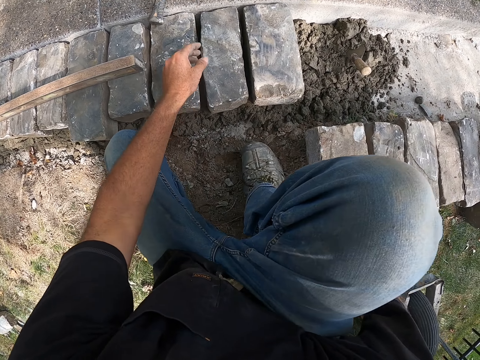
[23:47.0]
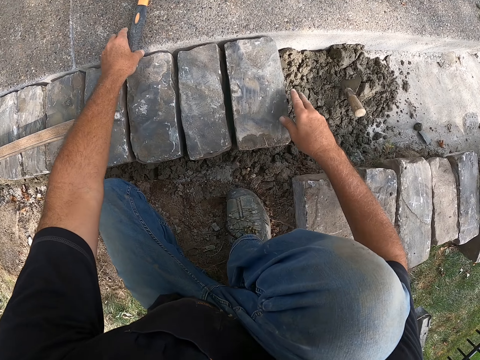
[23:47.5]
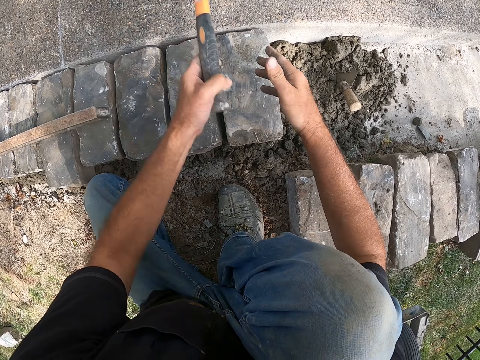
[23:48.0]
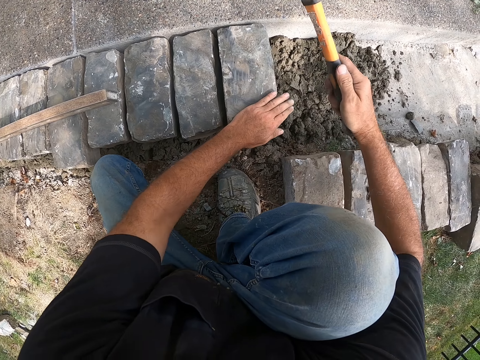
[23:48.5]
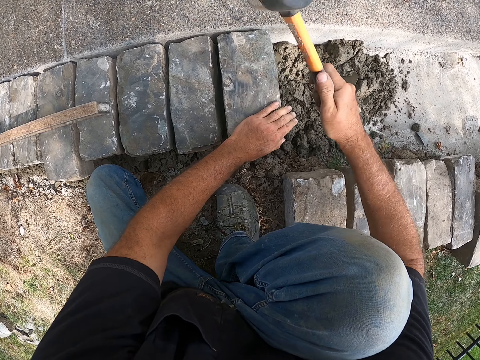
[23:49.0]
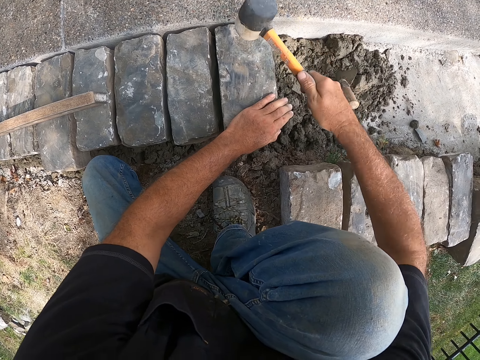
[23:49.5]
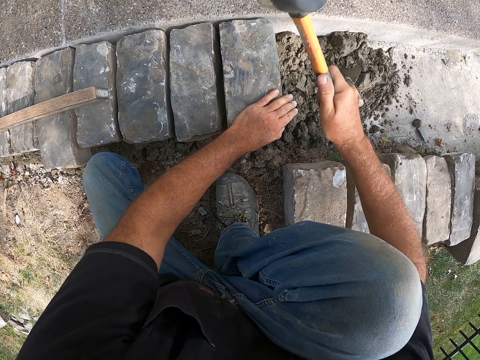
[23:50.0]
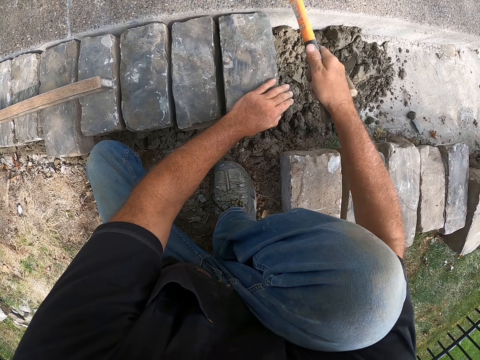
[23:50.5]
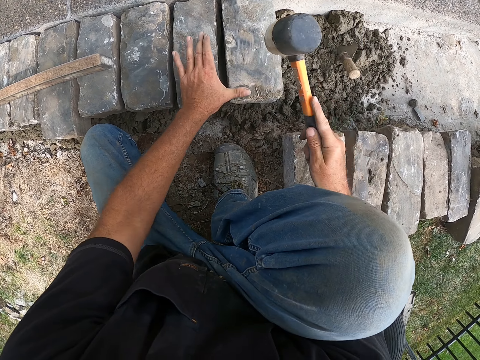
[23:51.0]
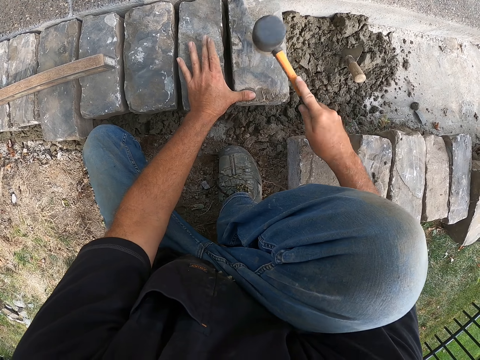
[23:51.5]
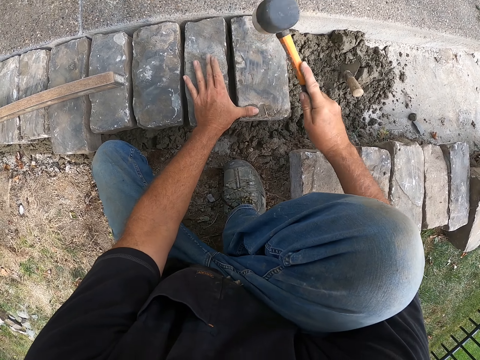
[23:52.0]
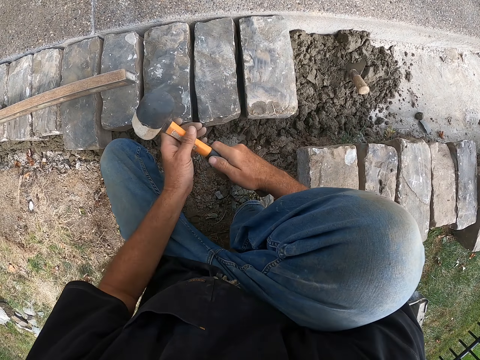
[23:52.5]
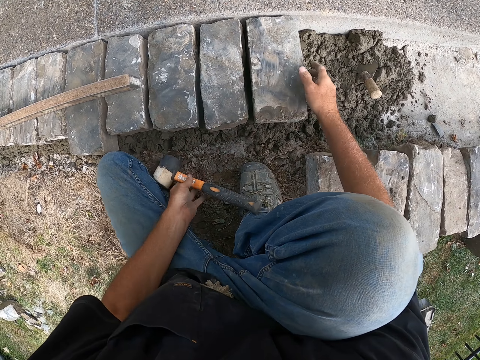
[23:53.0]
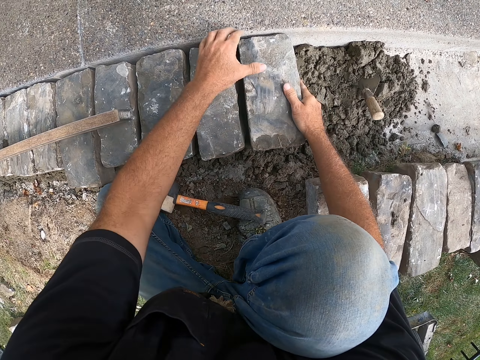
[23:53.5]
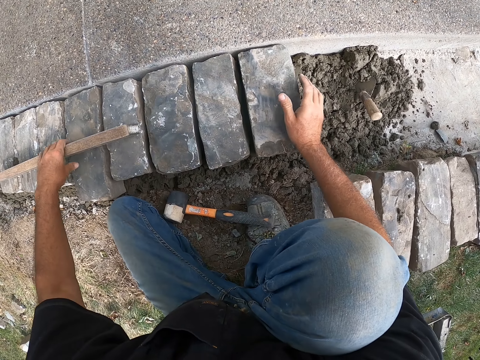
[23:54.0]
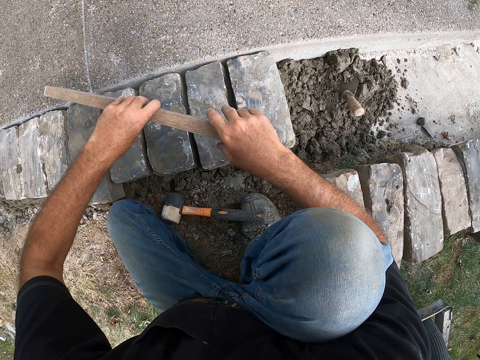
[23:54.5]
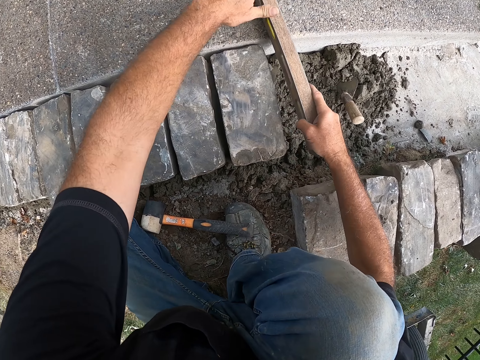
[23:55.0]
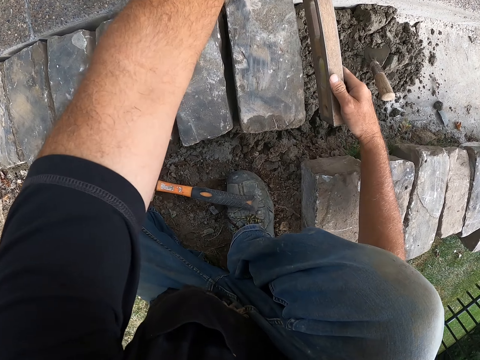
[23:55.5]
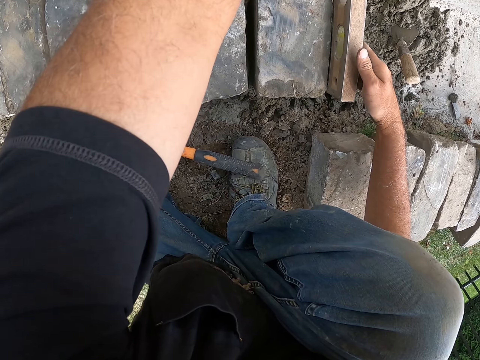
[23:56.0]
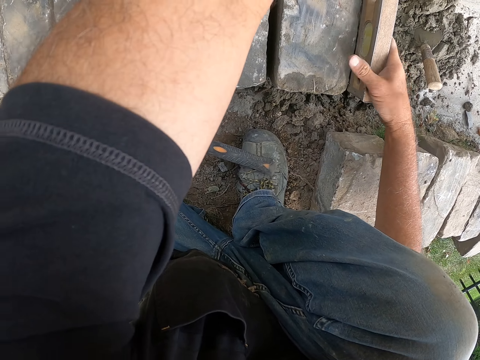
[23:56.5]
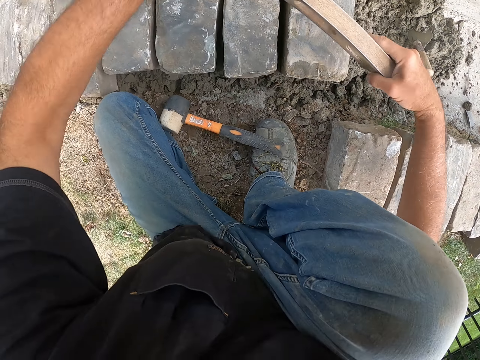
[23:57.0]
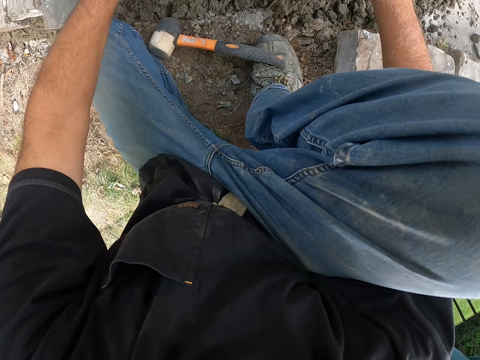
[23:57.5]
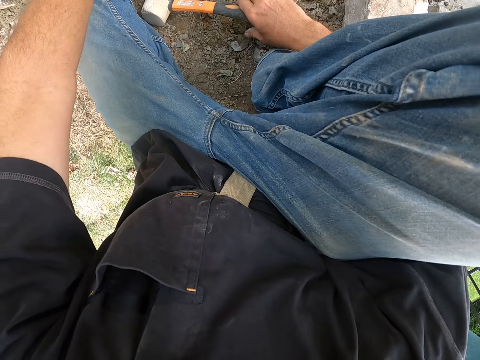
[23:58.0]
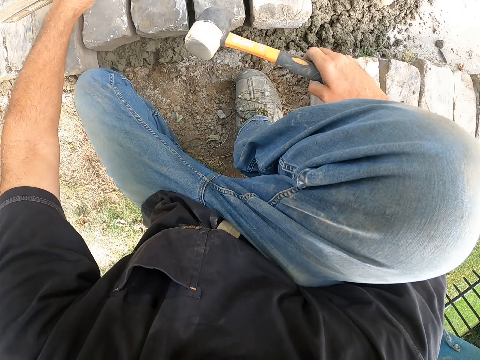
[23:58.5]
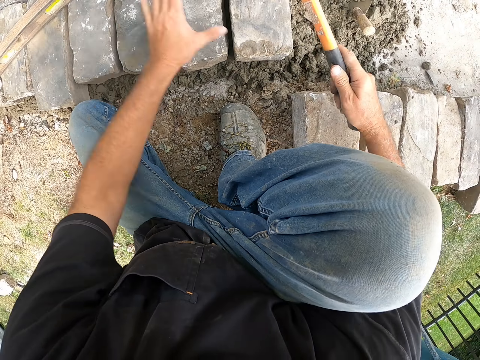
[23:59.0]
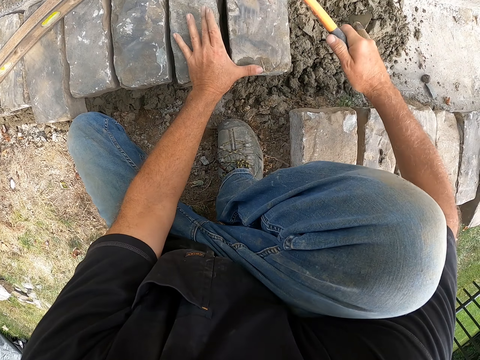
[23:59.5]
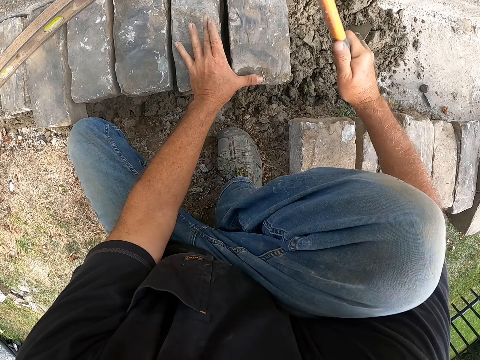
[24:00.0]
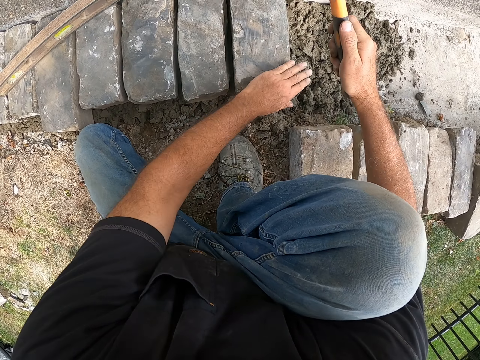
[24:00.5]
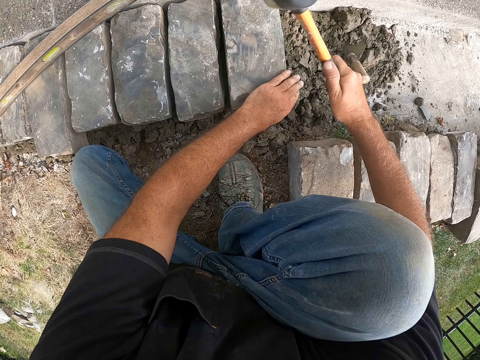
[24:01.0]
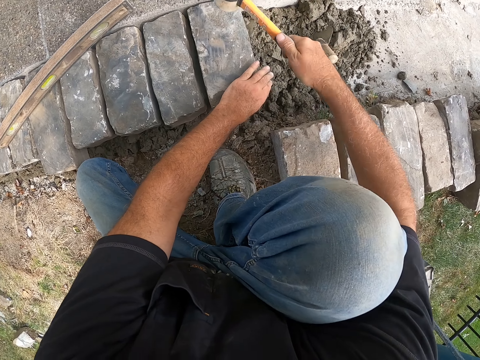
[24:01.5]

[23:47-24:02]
The camera wearer picks up a hammer. They hit a block with the hammer. They put down the hammer on the ground. They pick up a meter level. They measure the block with the meter level. They pick up the hammer. They hit the block with the hammer.

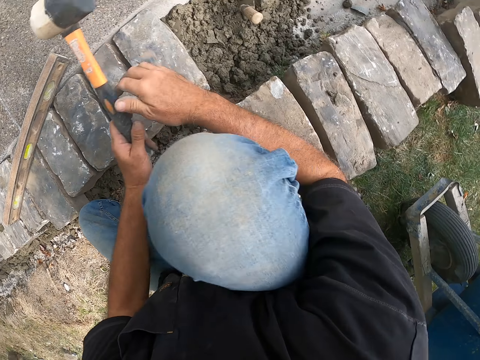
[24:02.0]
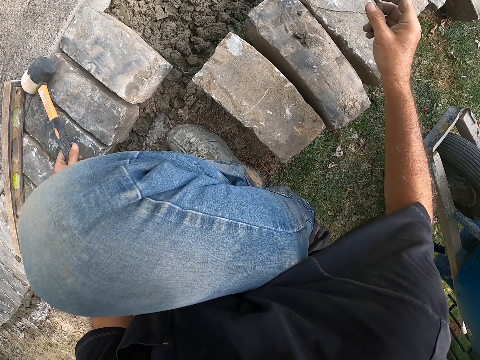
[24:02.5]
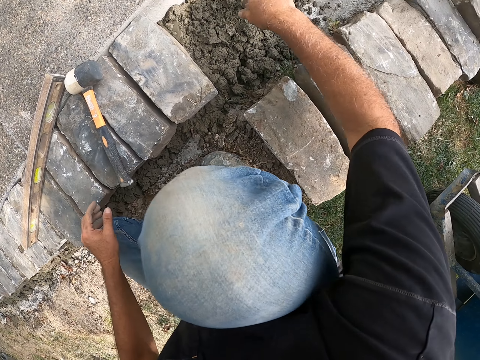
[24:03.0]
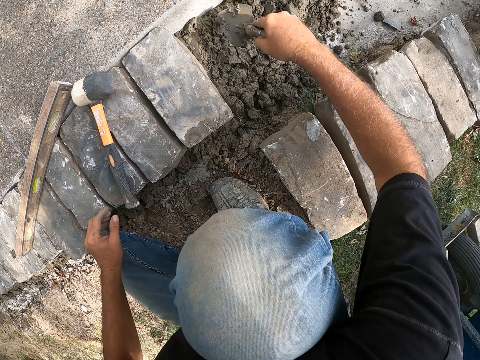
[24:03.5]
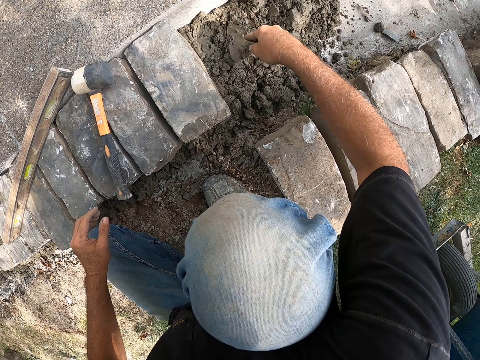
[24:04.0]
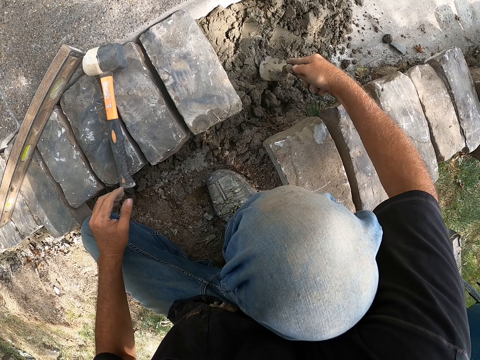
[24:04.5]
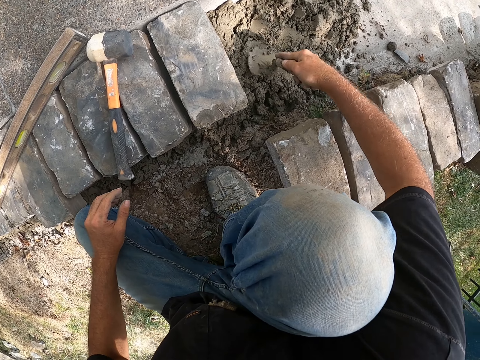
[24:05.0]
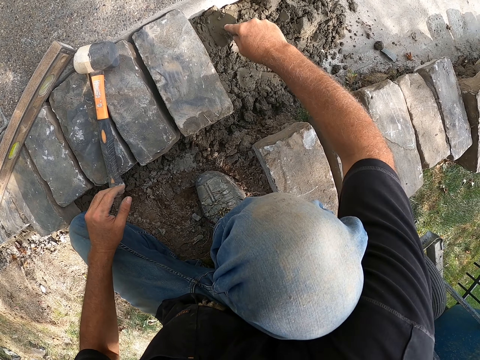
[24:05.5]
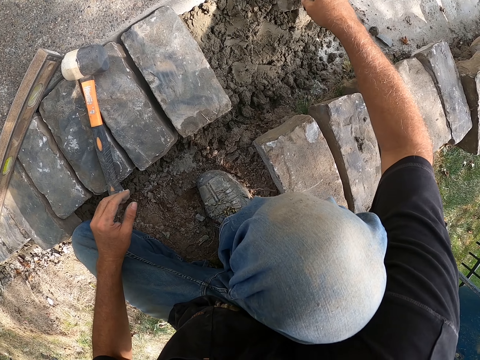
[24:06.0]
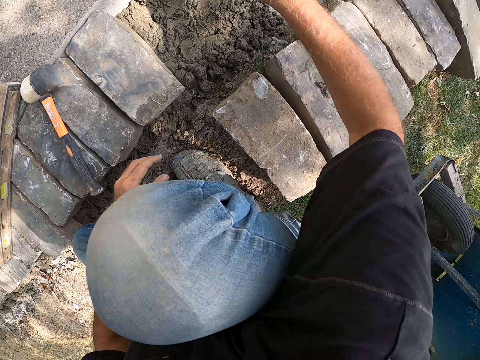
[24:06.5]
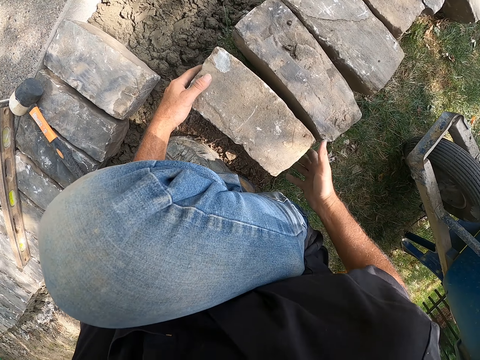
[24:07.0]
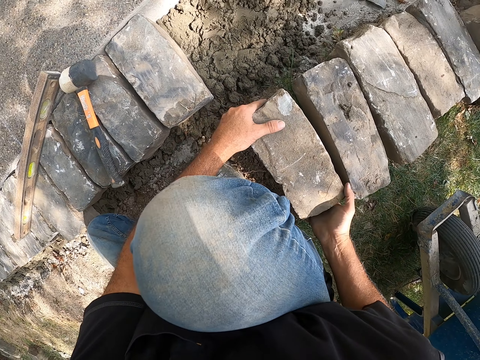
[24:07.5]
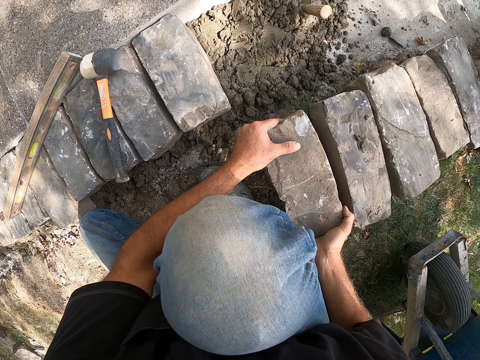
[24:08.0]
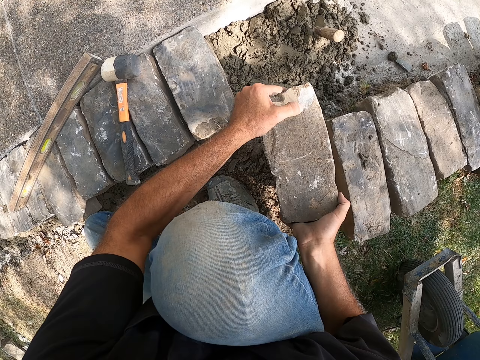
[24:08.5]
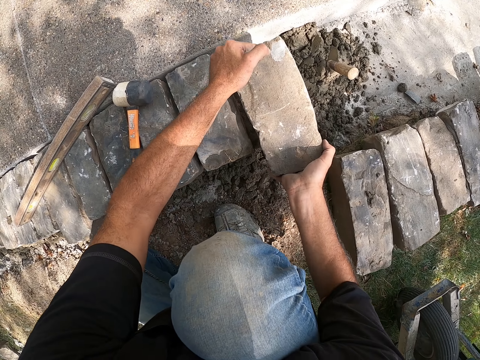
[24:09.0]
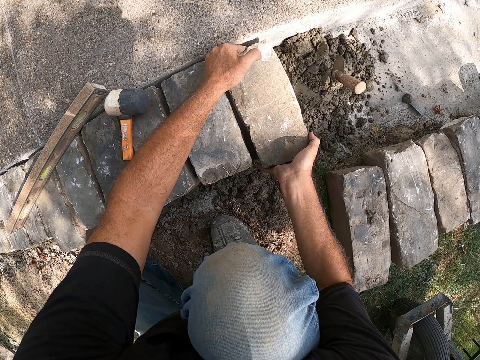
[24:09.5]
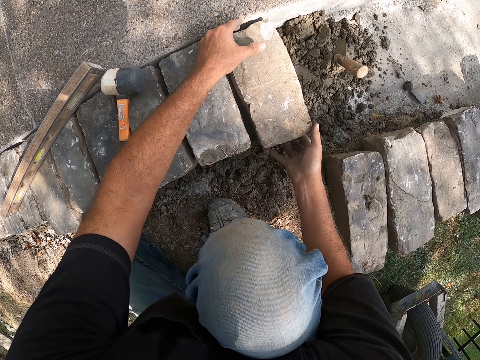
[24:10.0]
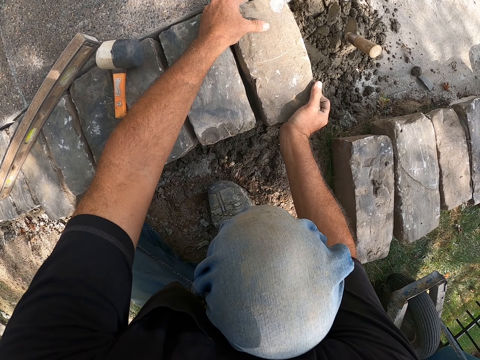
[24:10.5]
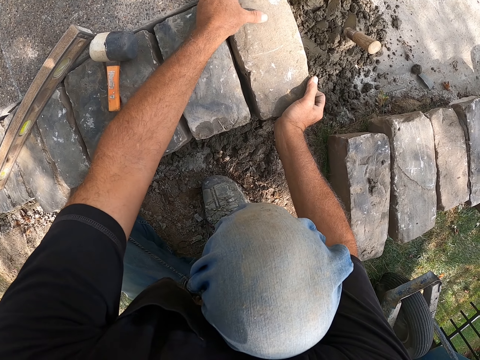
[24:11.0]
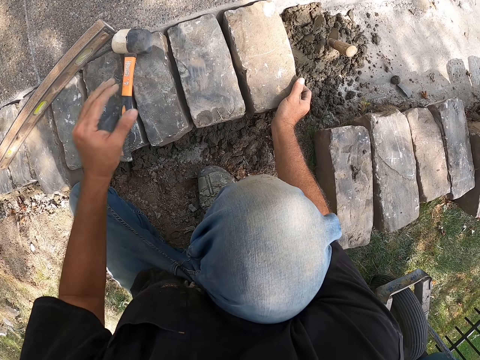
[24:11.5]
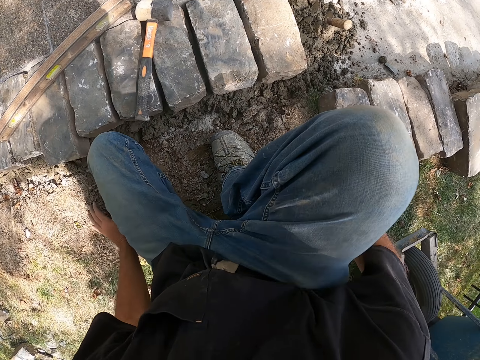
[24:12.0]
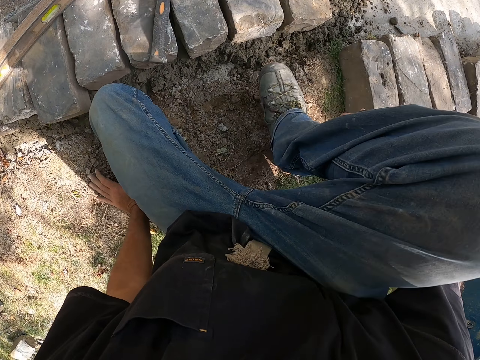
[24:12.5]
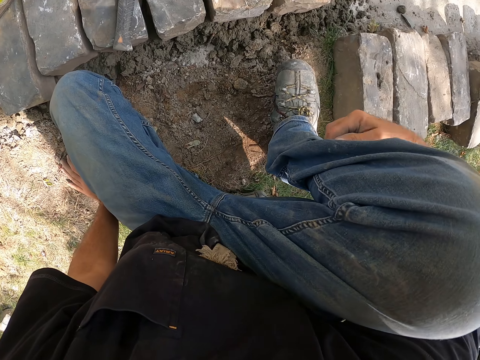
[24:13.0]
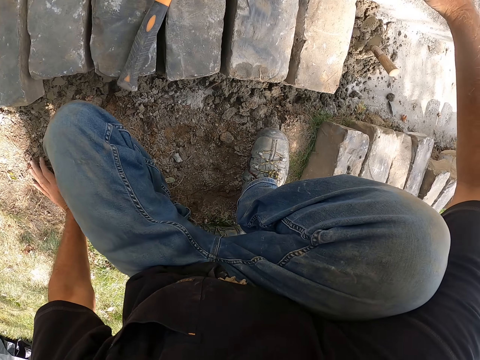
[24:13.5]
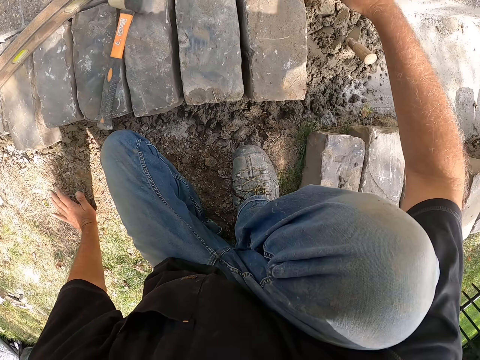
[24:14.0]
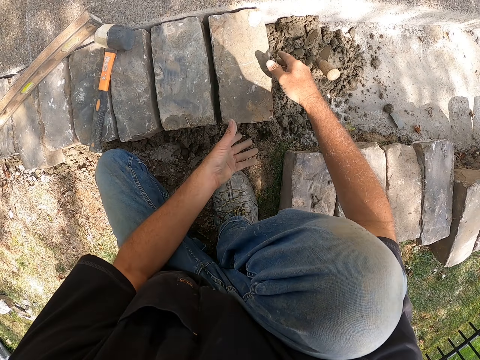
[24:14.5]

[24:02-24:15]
The camera wearer puts down a hammer. They mix cement on the ground. They pick up a block from the ground. They put down the block on the ground. They look around a construction site.
